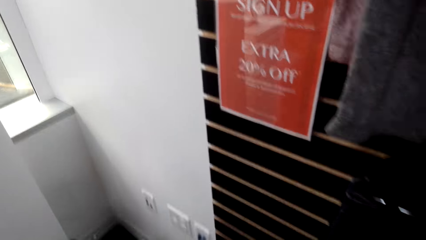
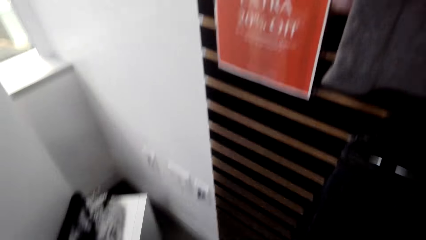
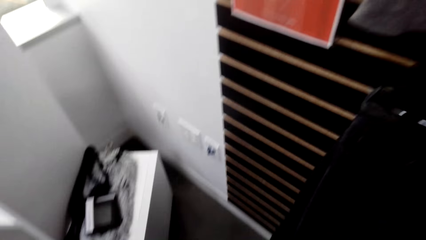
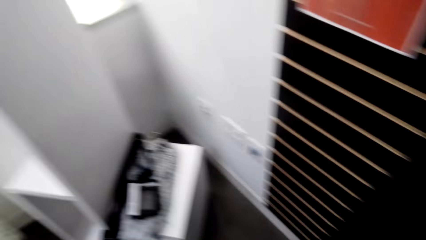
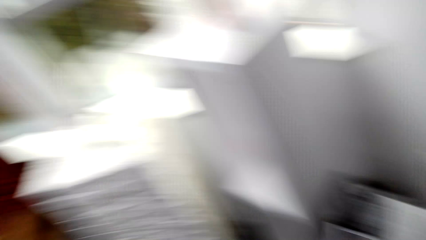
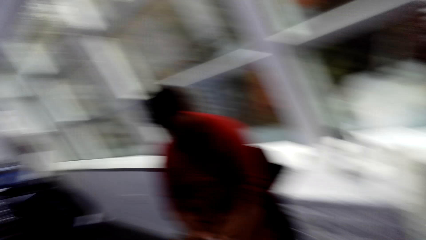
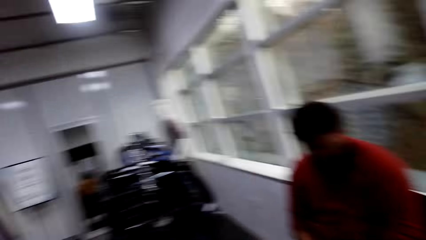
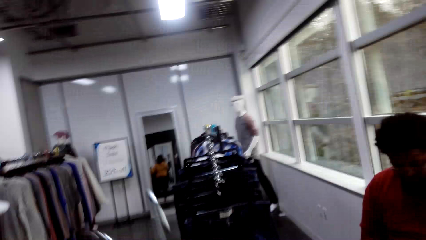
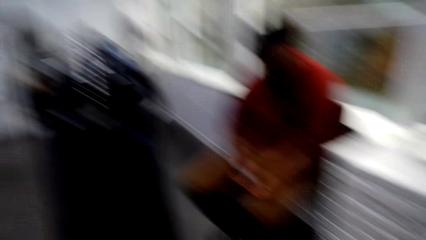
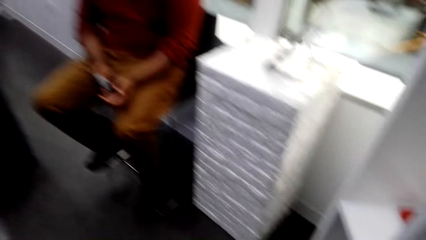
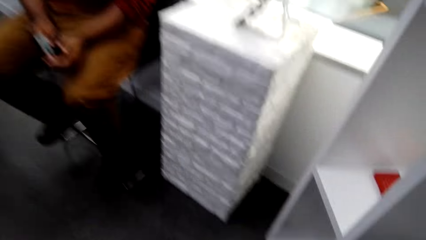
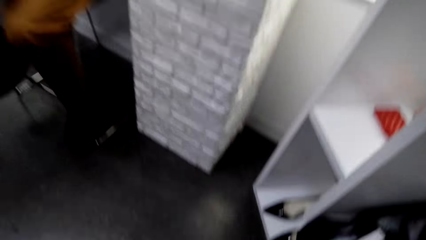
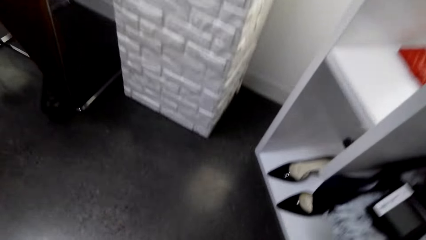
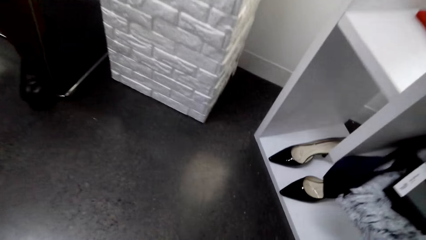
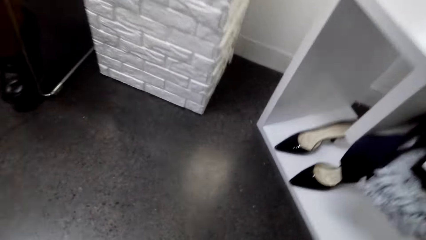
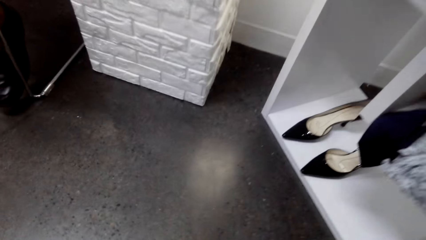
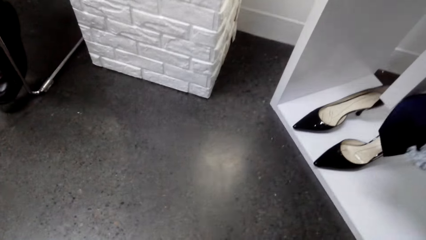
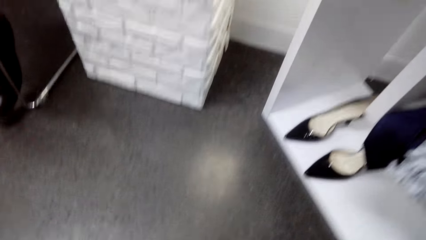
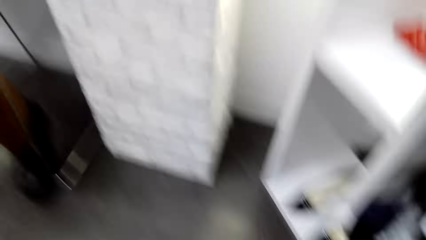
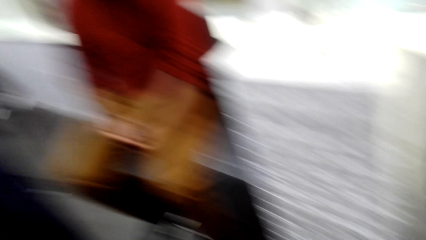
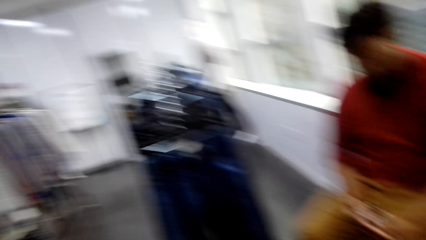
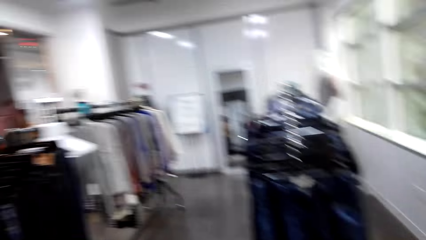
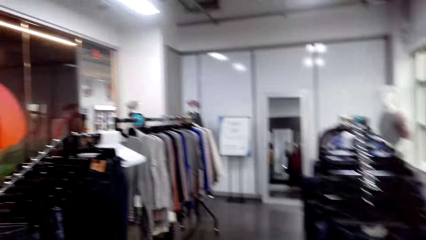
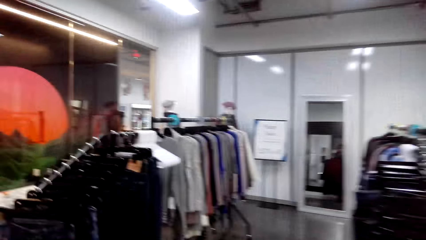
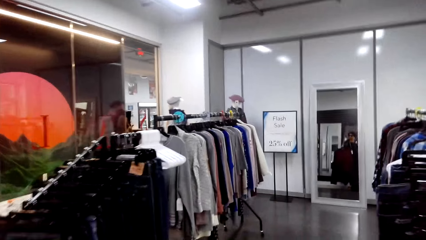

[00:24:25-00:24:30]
The camera wearer walks around.

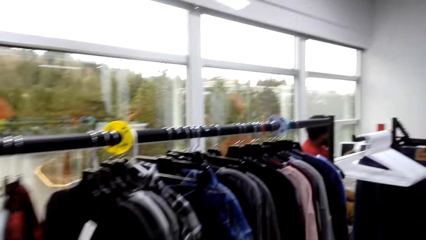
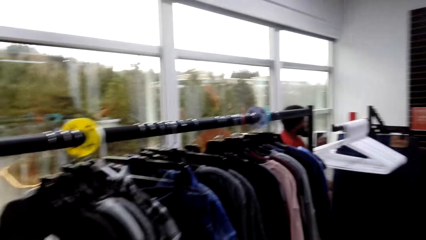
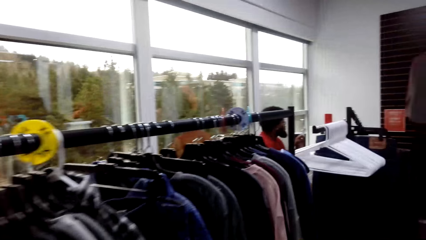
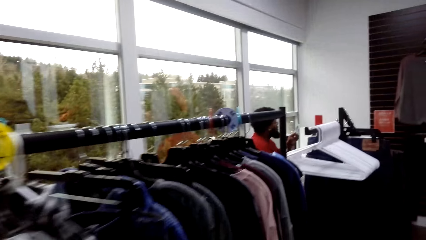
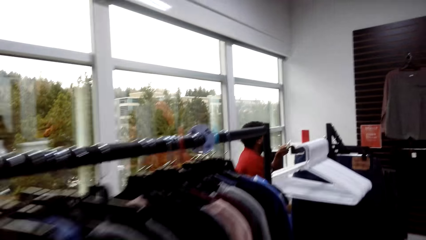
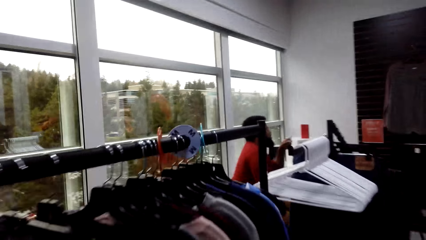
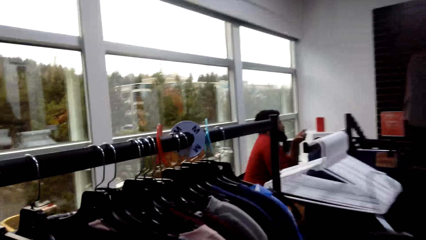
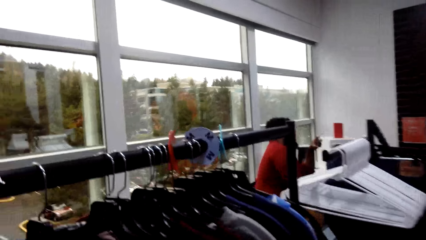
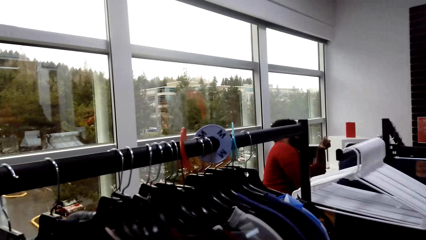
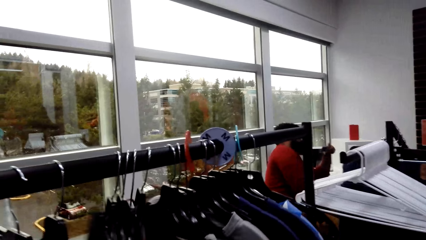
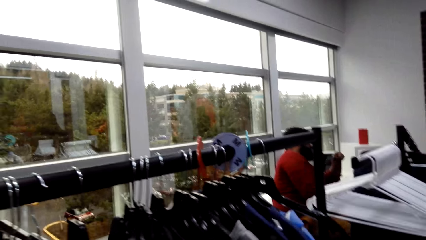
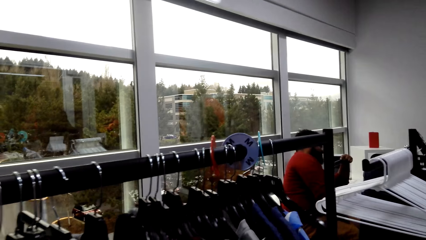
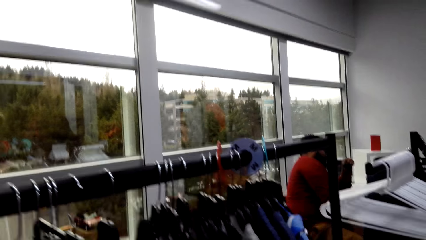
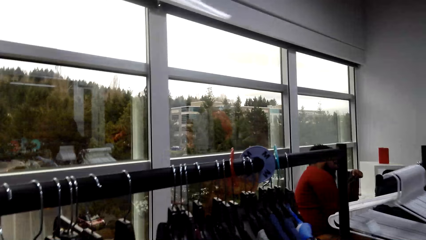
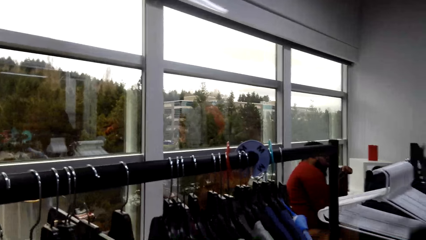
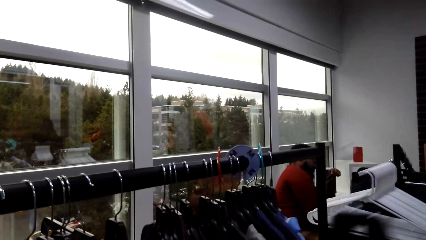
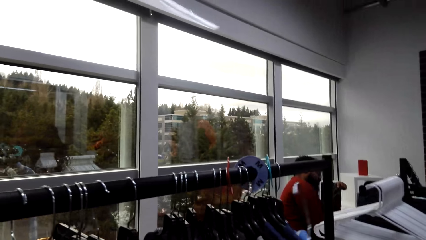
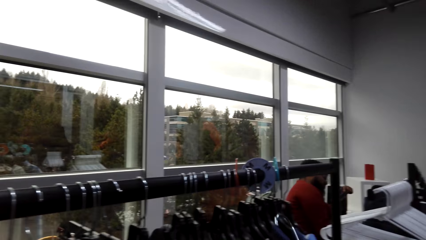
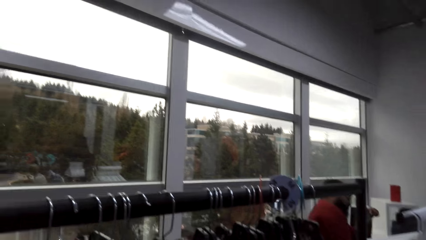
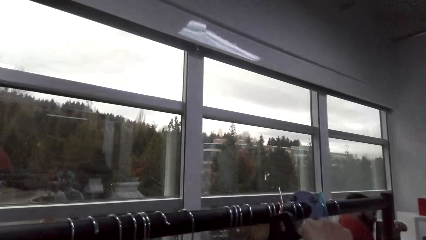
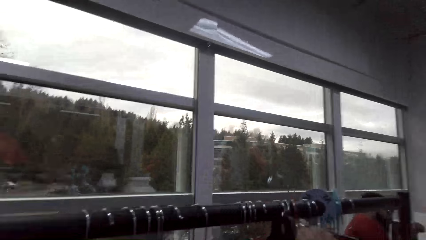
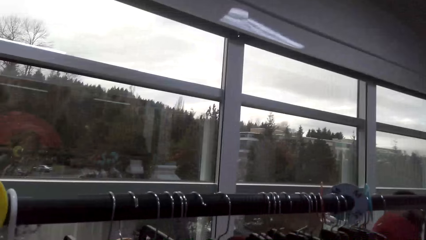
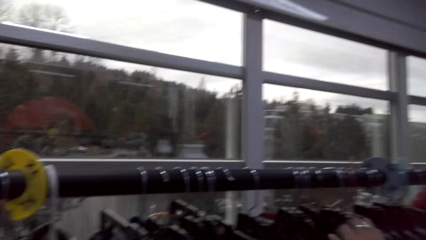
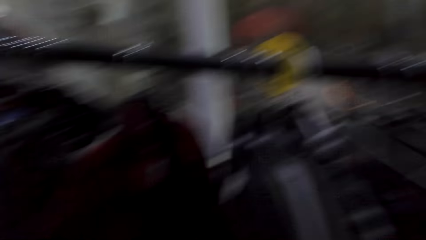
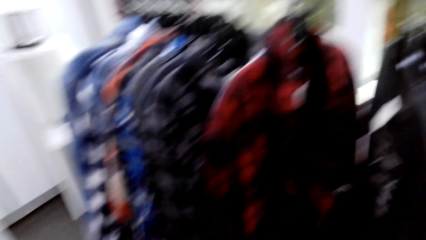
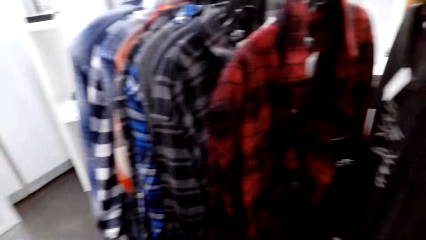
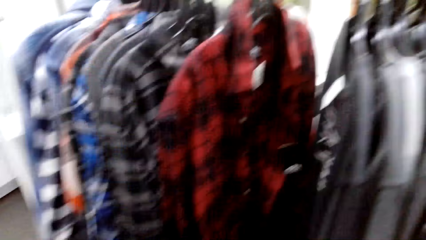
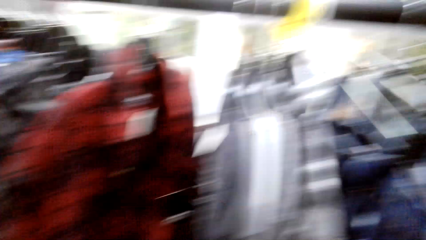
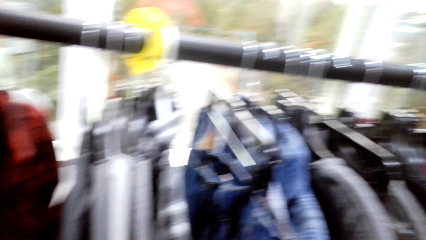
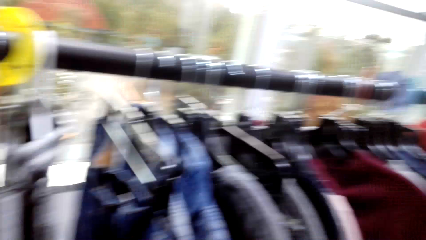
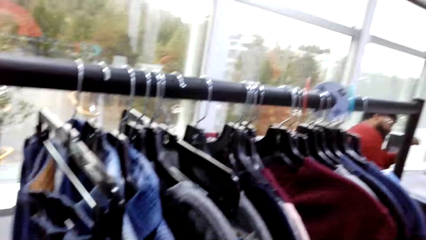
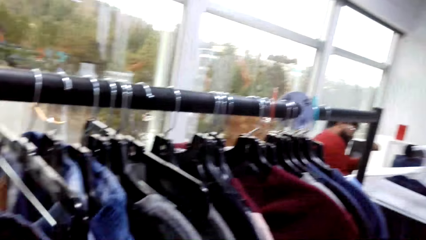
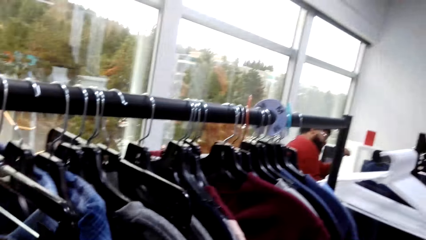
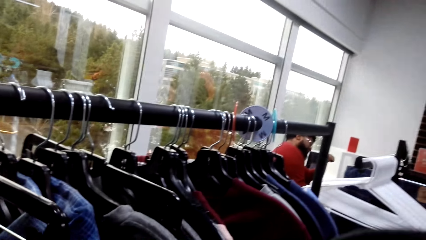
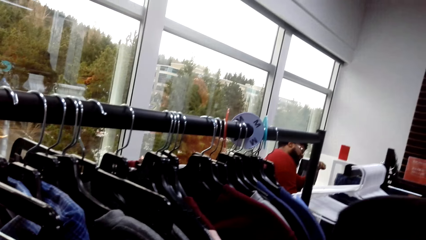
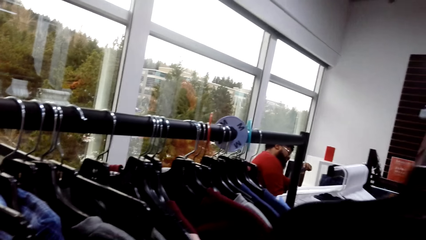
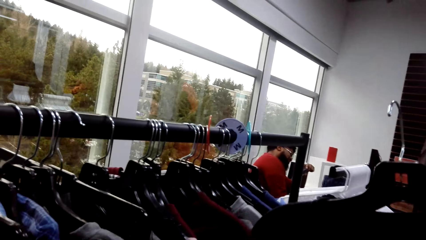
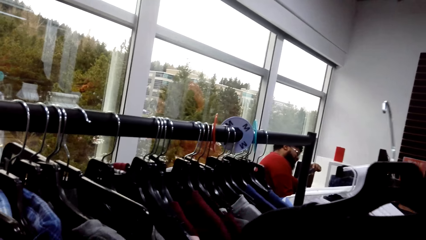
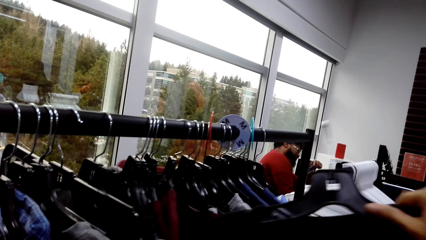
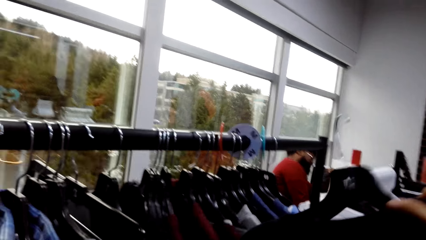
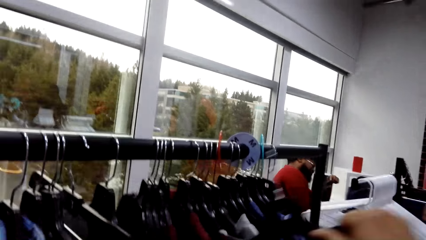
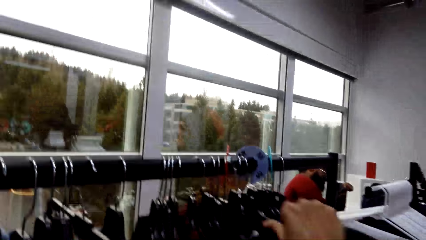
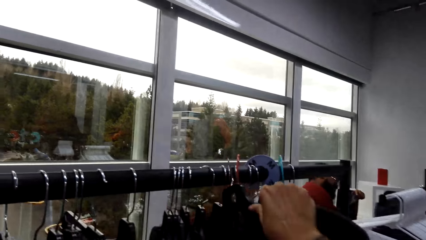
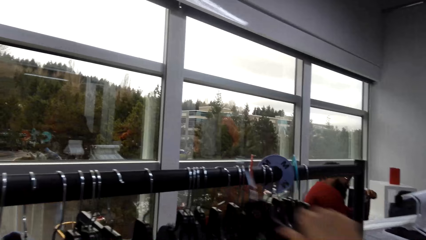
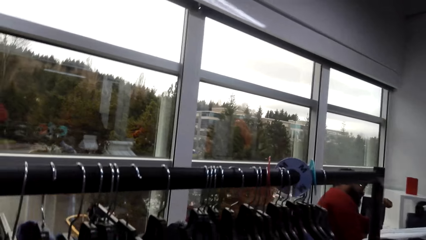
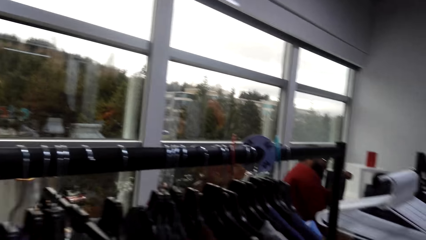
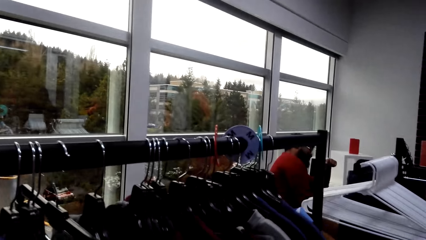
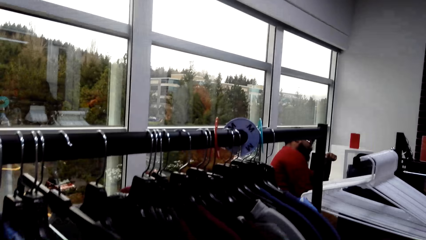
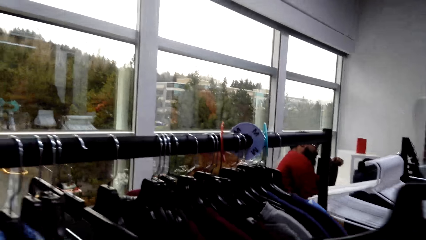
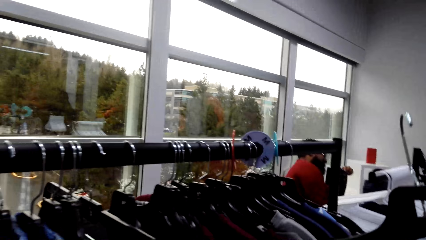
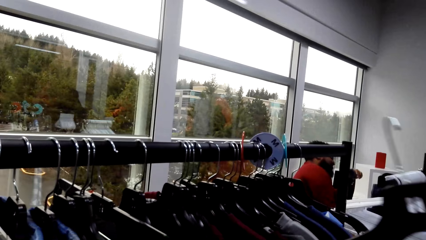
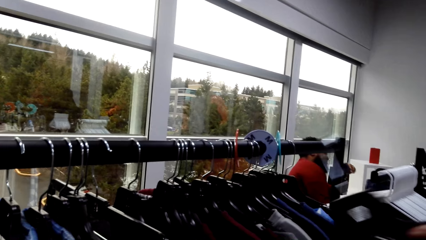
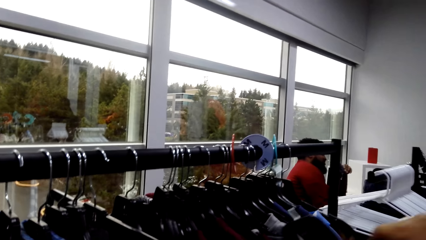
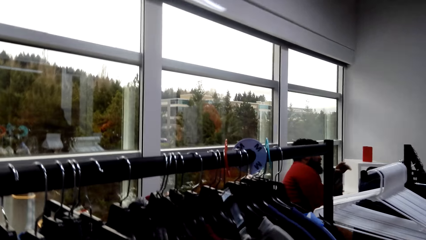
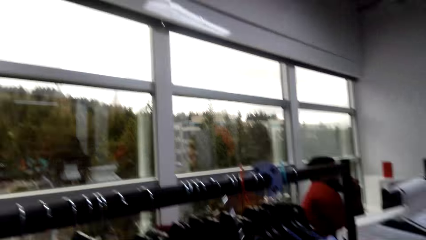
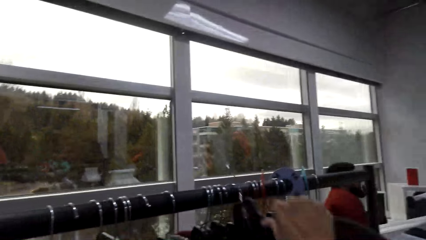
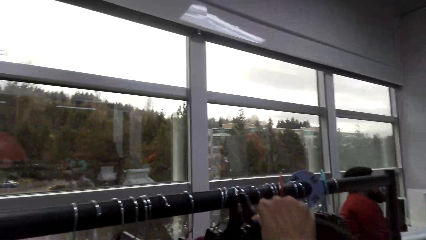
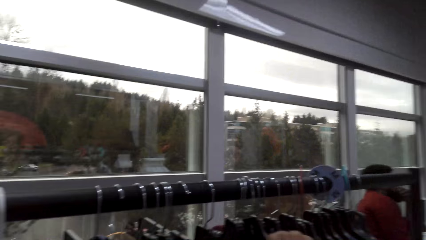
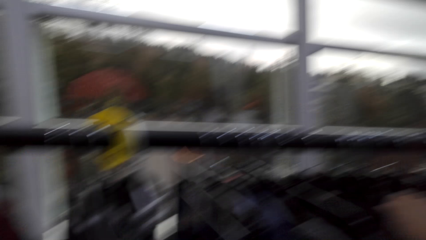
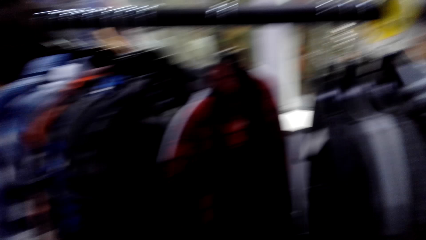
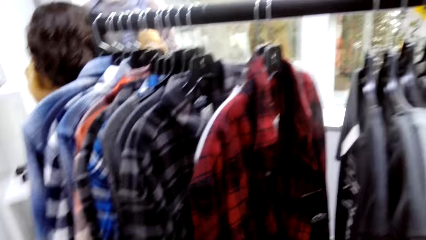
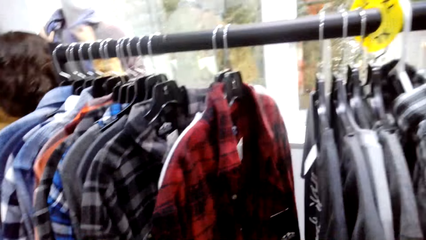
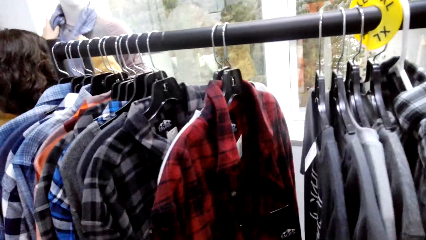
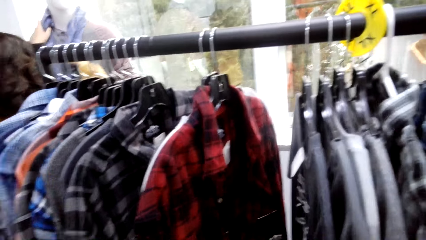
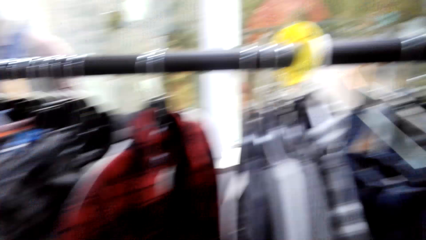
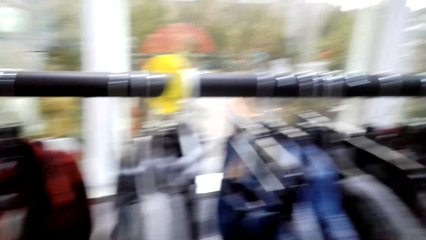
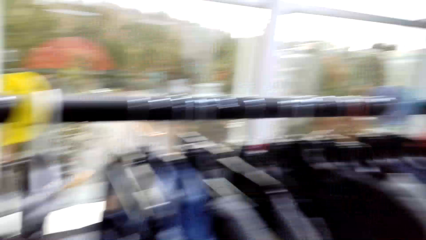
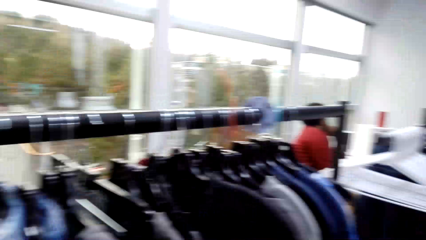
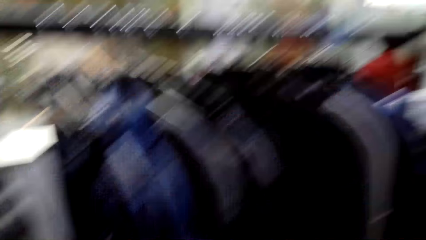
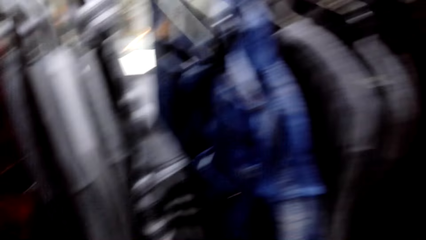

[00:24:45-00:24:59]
The camera wearer returns the cloth on the pole repeatedly. They put hangers on the rack.
